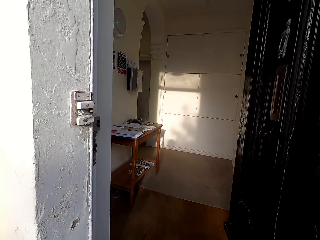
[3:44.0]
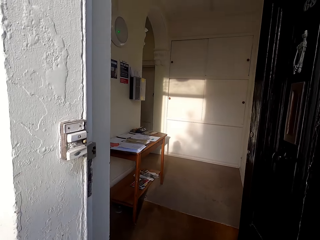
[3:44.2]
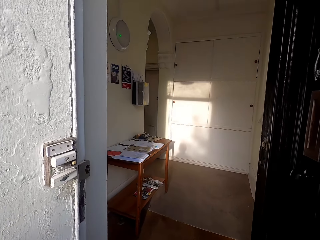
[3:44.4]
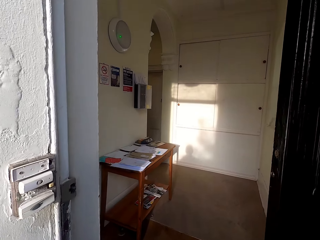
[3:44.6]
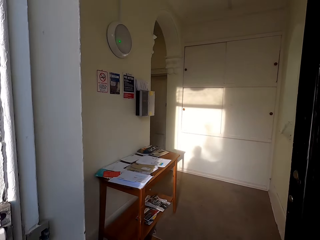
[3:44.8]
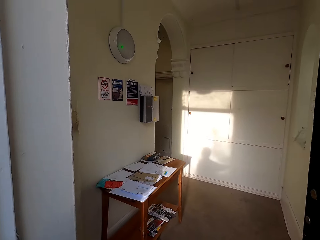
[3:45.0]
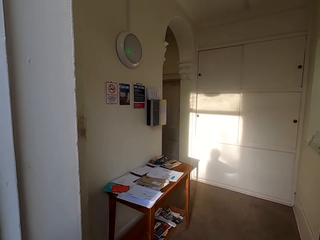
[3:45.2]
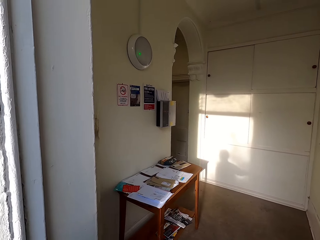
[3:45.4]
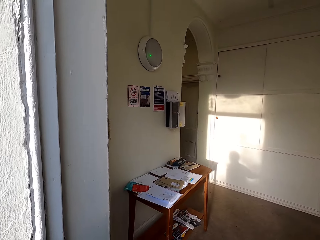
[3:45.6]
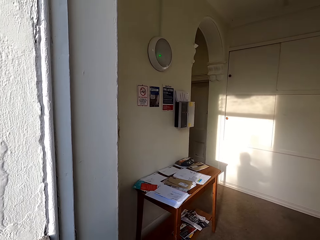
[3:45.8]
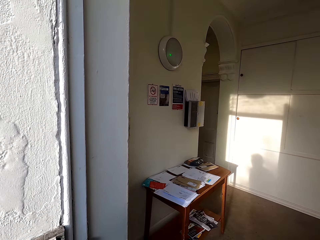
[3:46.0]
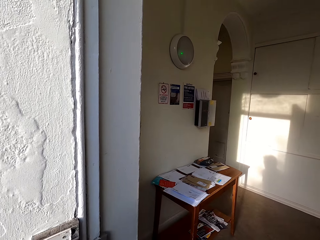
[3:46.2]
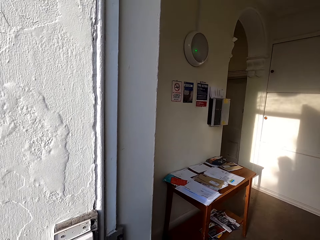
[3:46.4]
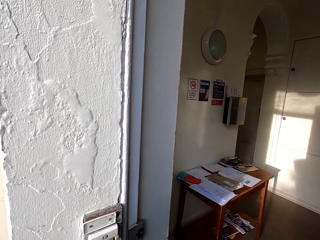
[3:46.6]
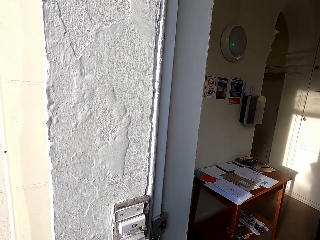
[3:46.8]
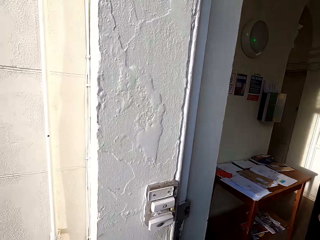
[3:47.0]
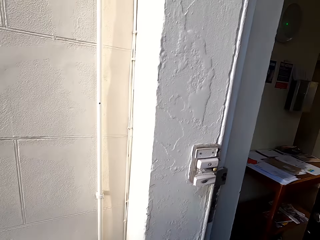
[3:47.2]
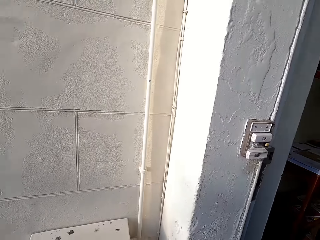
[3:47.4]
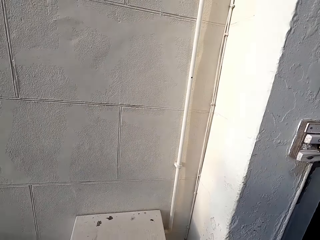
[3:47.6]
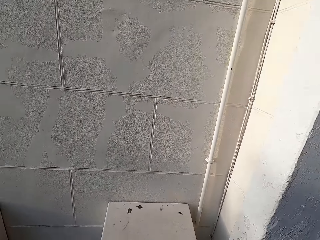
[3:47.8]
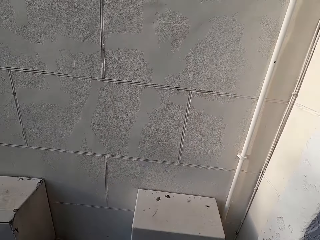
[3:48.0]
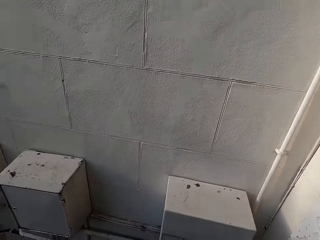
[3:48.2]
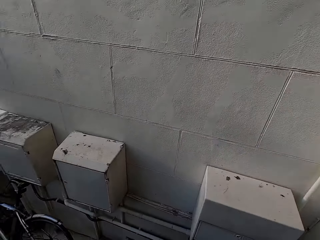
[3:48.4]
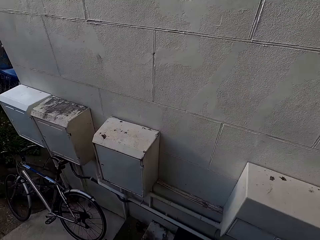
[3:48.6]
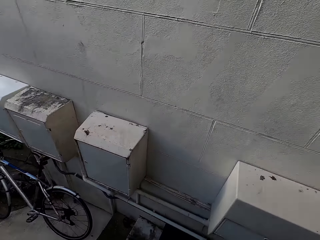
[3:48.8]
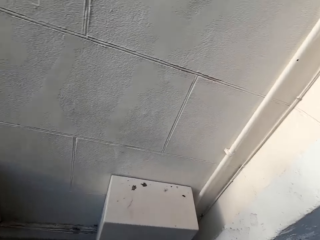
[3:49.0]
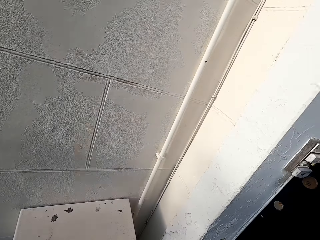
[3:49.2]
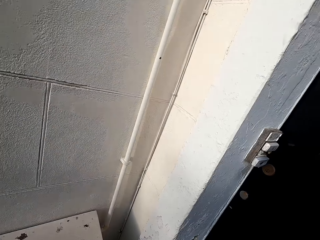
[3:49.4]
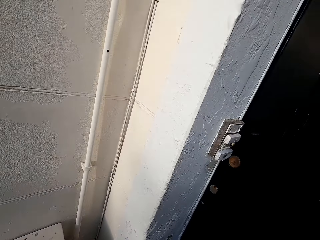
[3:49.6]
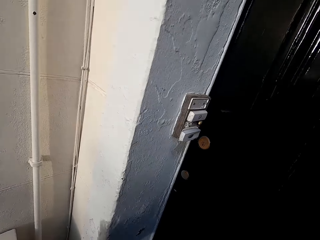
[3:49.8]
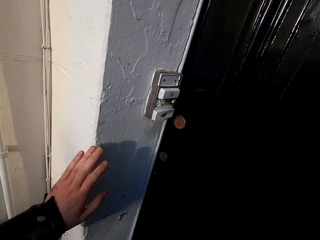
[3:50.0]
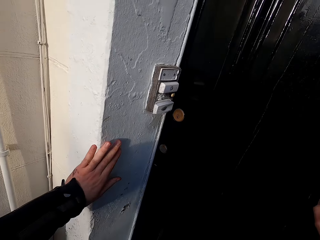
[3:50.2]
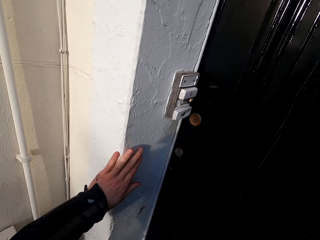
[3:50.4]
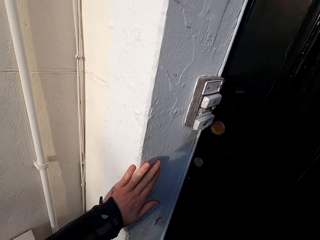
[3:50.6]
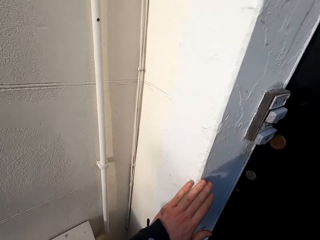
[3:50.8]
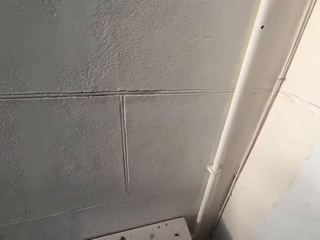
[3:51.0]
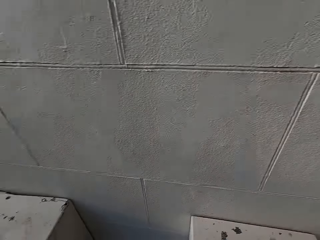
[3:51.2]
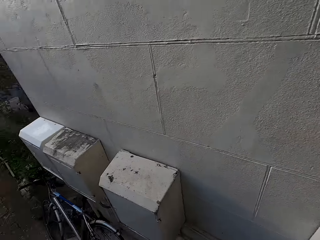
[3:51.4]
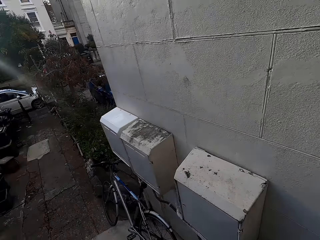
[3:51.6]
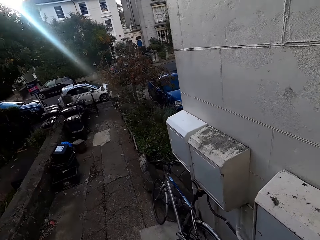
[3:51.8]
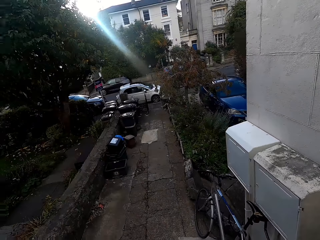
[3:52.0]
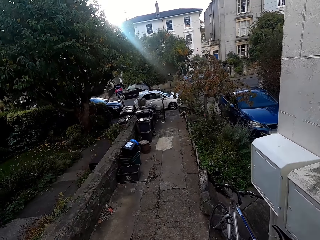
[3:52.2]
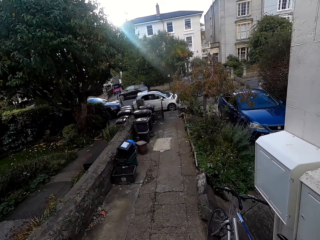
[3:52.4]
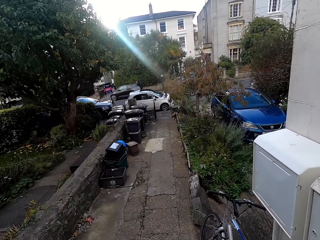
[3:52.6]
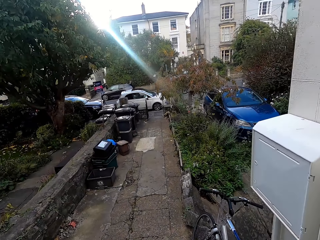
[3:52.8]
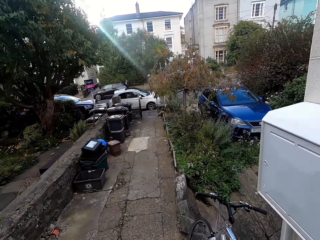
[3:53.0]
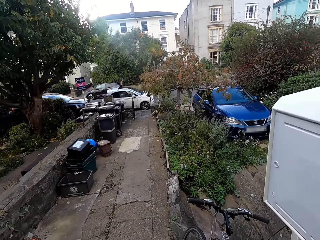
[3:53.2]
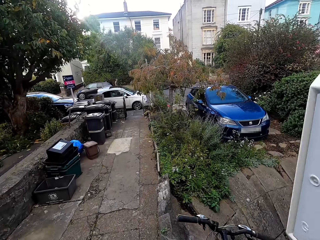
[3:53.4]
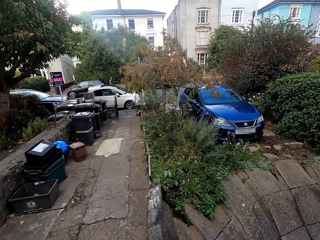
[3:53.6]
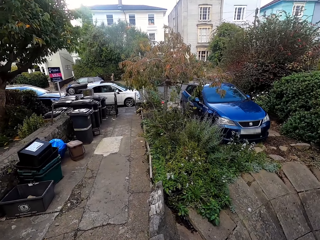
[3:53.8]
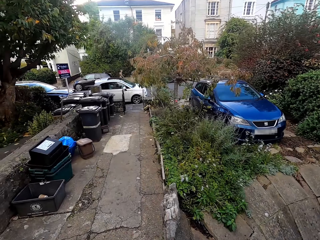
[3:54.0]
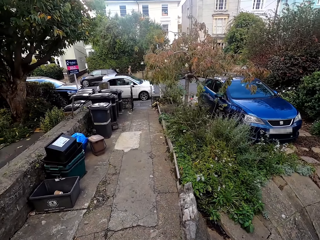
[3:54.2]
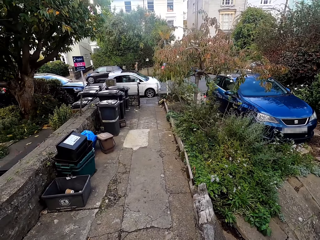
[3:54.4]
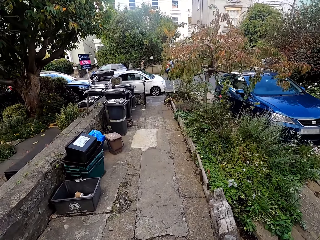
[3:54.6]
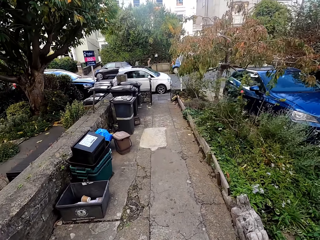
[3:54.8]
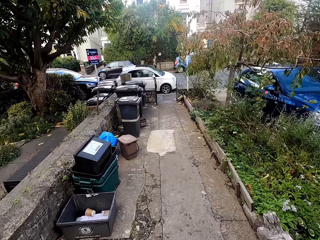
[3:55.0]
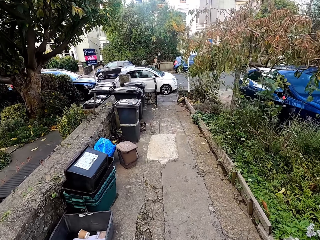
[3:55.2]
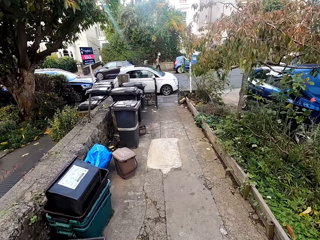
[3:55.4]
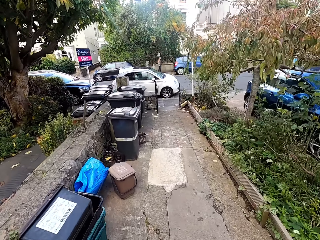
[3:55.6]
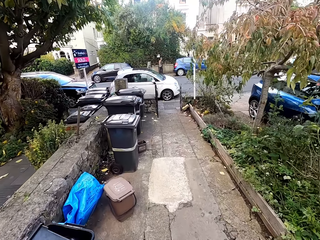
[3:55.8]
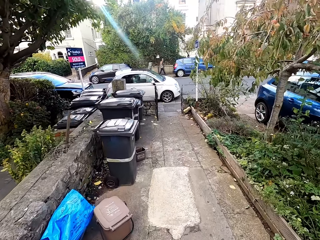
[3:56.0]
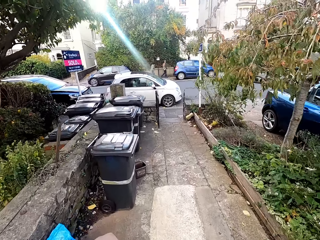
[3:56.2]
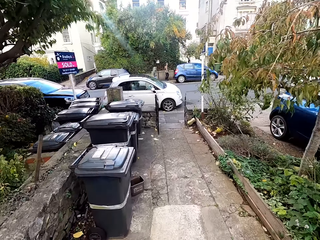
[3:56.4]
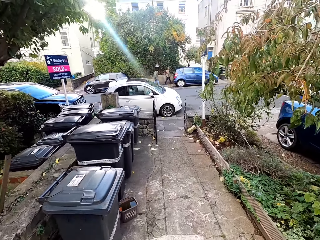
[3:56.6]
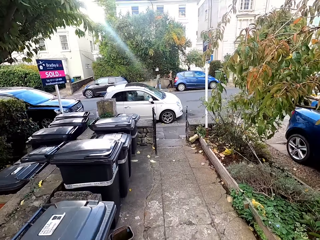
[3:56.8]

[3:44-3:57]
The camera wearer closes the door with his right hand. He touches the wall with his left hand. He walks down the staircase.

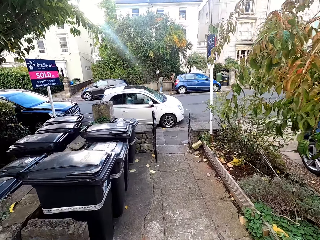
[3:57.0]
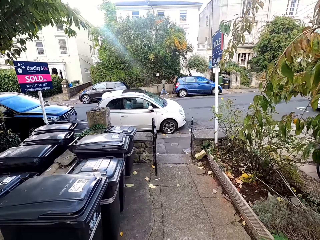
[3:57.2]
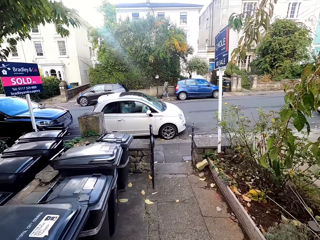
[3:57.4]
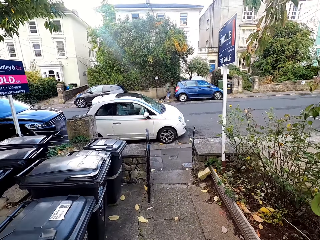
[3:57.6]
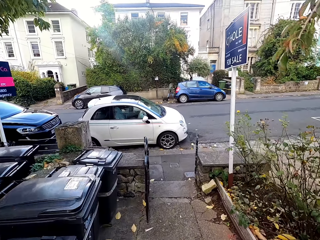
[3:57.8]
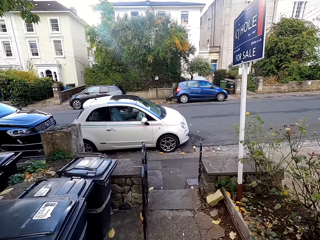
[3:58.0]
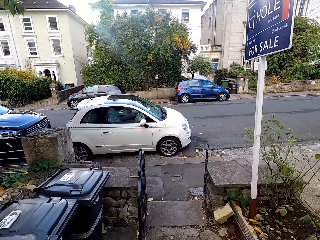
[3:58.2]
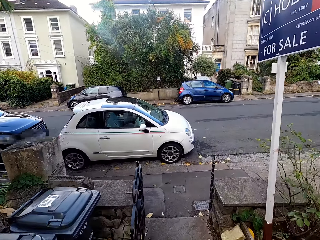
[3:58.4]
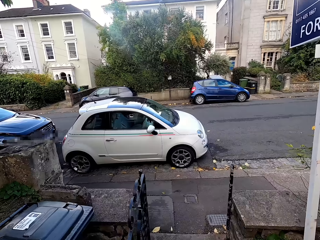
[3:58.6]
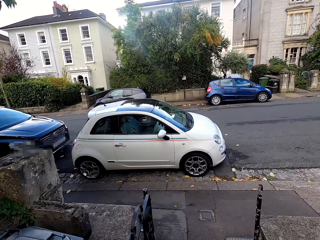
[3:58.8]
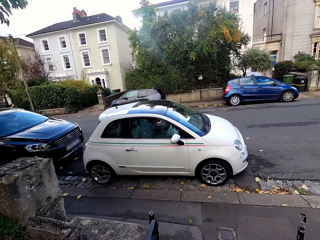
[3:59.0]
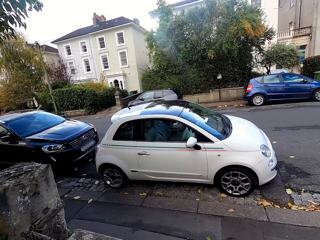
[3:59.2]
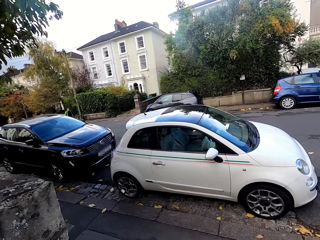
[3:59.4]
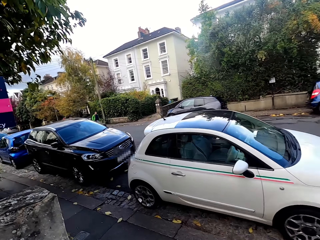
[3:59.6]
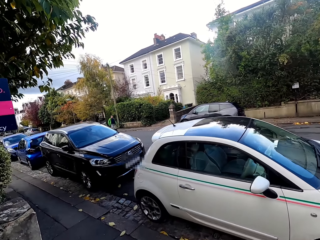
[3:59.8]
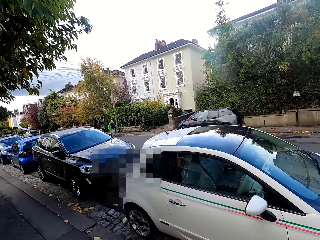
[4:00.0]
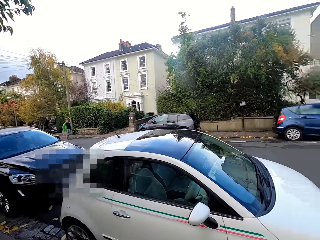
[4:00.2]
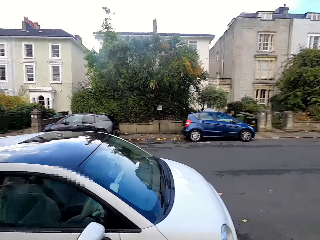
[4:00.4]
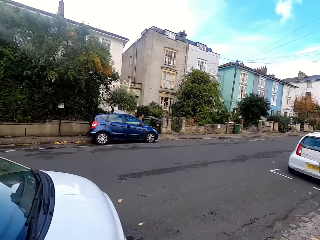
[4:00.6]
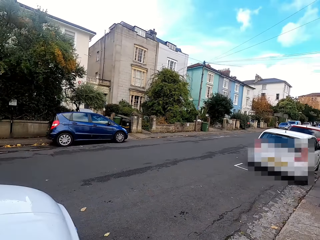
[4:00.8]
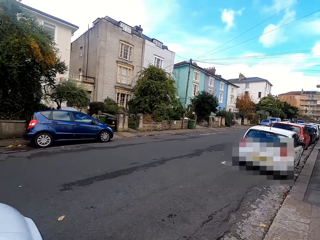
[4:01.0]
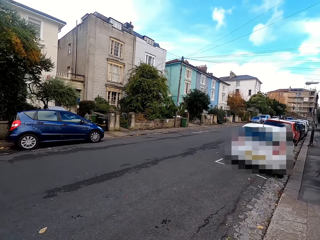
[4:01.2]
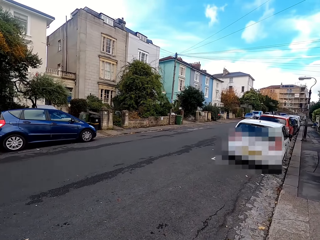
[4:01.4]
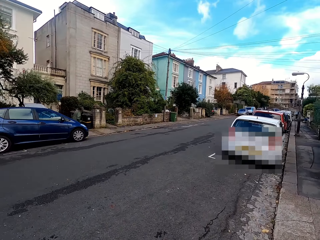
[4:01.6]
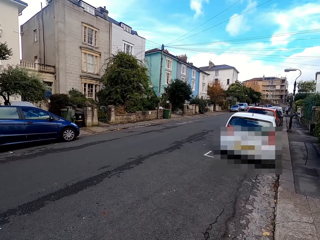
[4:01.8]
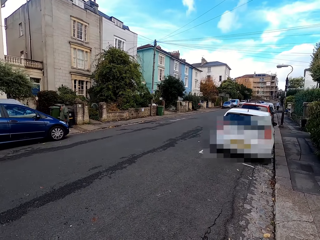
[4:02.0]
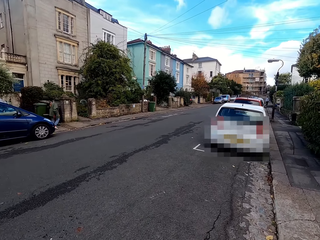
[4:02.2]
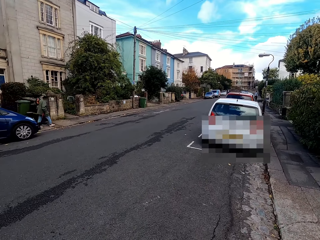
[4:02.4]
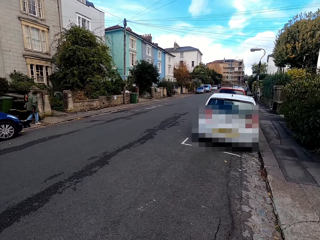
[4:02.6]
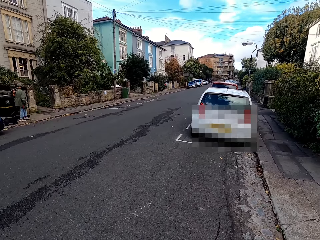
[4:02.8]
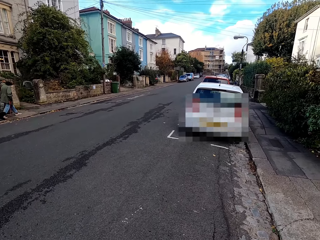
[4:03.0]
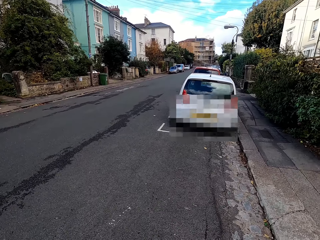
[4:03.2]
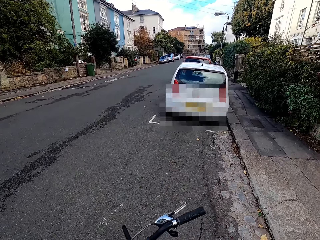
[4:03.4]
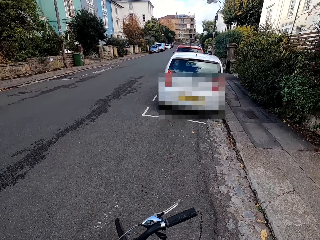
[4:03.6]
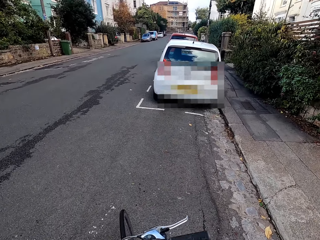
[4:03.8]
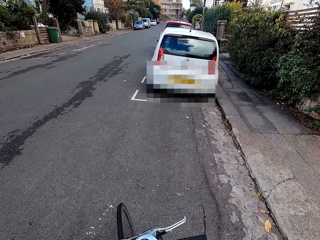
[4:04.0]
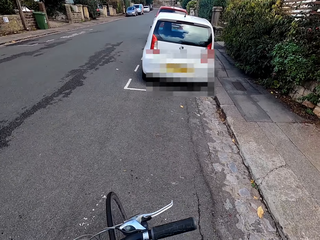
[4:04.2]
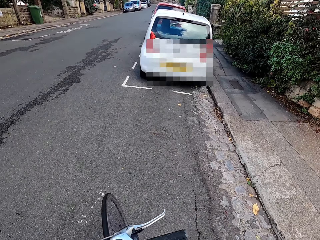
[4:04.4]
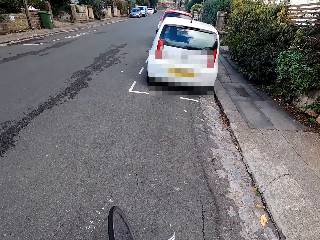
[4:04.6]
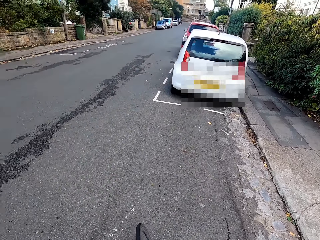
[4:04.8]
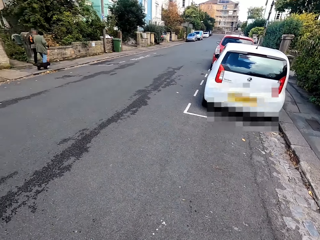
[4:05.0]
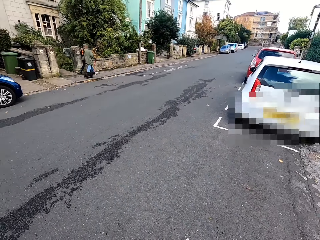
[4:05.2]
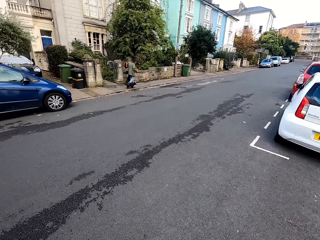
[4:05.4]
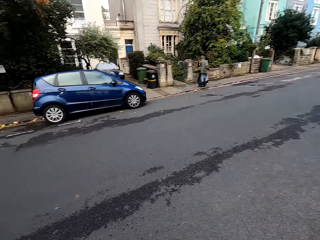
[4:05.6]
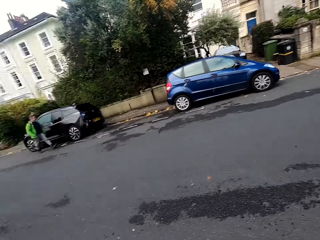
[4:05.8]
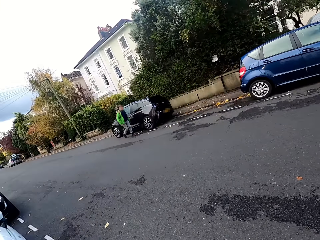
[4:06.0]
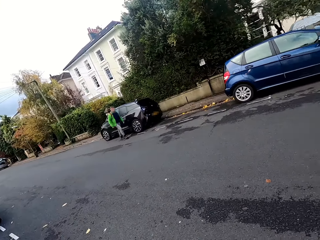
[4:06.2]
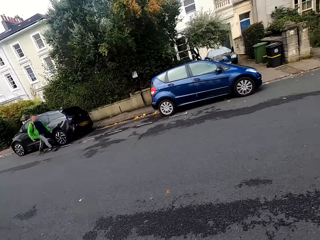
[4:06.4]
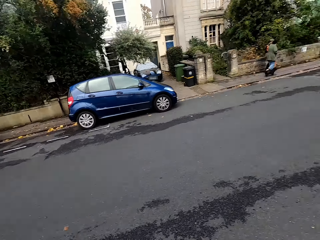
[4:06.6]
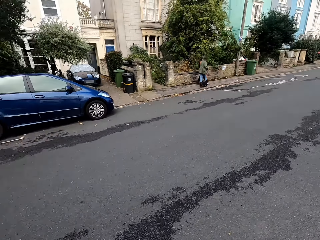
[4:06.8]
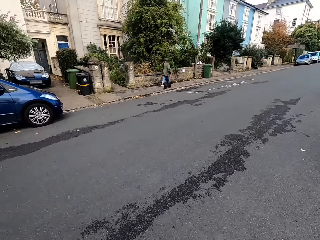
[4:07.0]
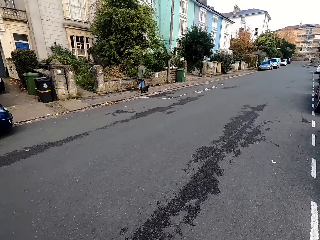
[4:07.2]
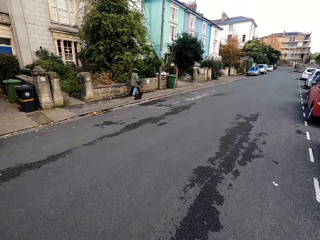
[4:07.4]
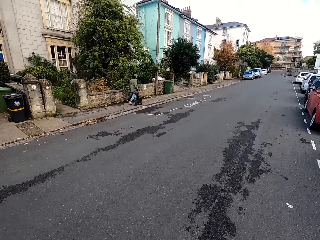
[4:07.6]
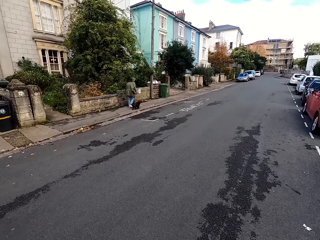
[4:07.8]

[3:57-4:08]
The camera wearer walks onto a sidewalk. They look. They climb the bicycle on a road.
